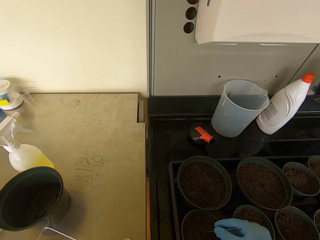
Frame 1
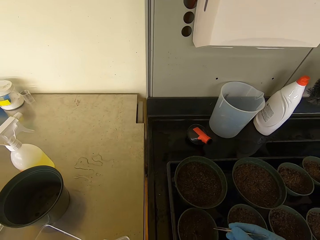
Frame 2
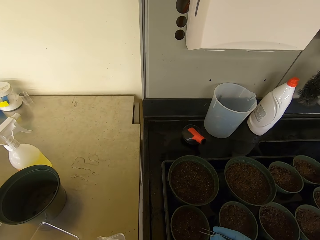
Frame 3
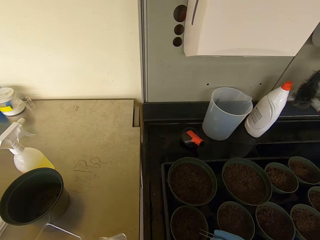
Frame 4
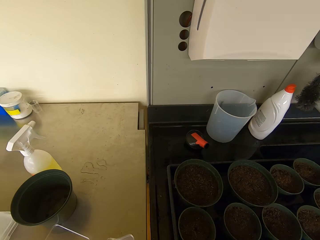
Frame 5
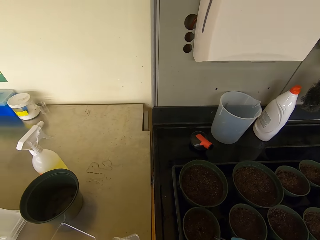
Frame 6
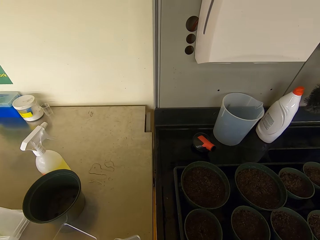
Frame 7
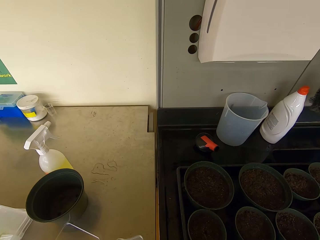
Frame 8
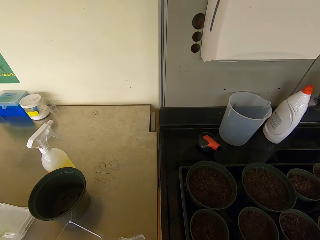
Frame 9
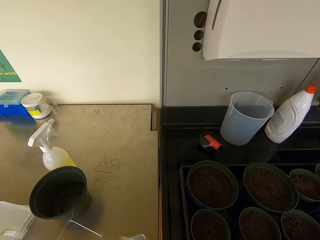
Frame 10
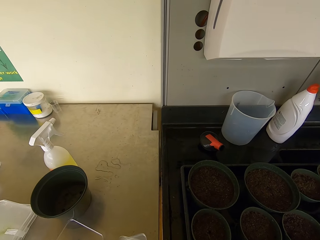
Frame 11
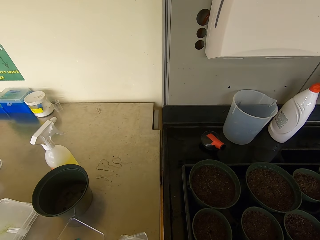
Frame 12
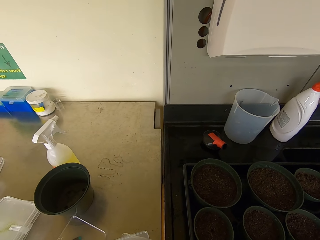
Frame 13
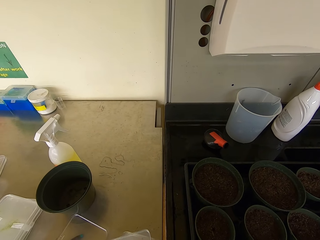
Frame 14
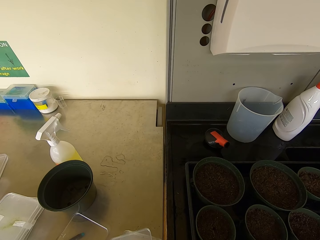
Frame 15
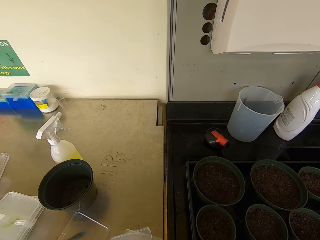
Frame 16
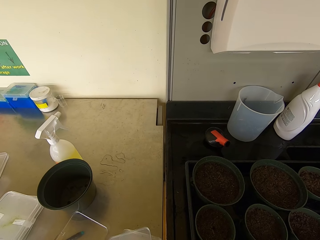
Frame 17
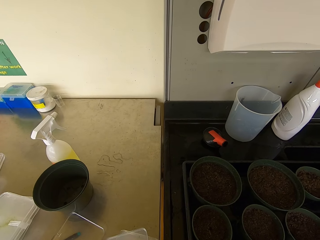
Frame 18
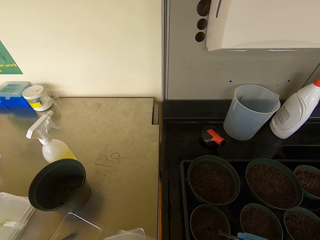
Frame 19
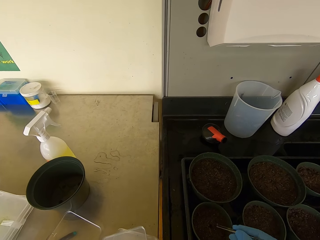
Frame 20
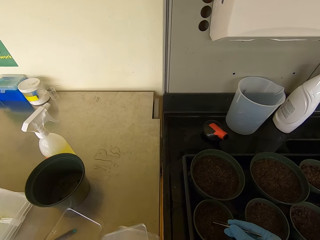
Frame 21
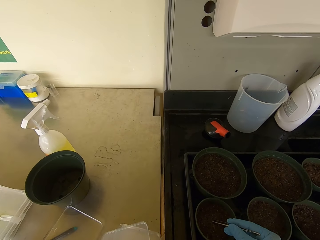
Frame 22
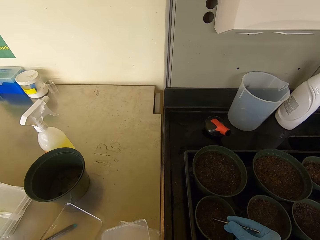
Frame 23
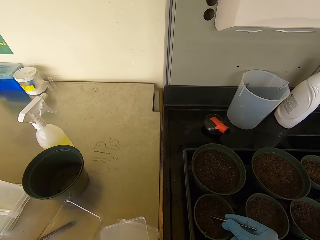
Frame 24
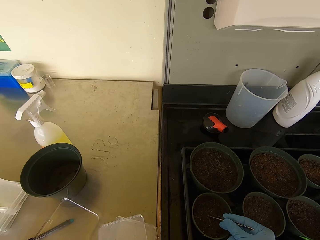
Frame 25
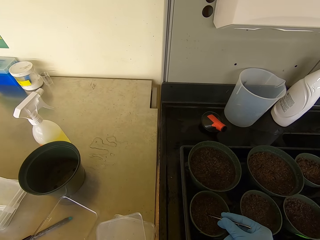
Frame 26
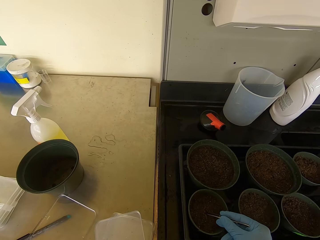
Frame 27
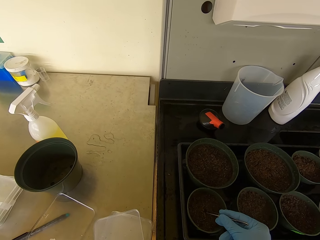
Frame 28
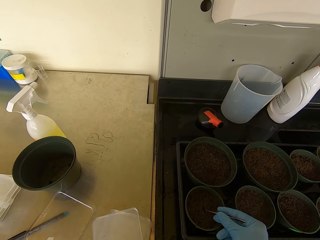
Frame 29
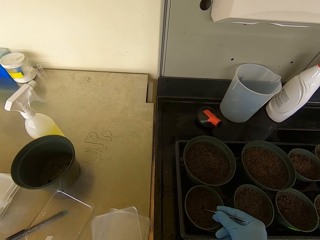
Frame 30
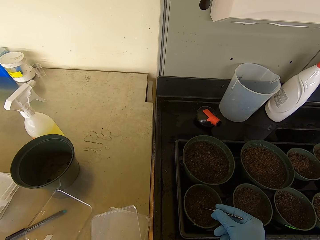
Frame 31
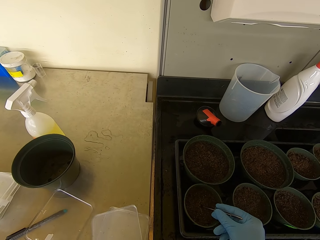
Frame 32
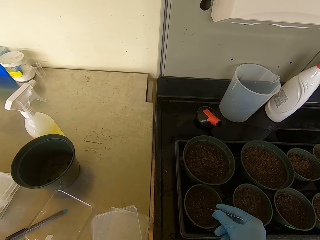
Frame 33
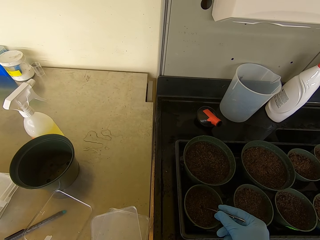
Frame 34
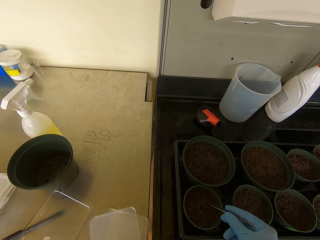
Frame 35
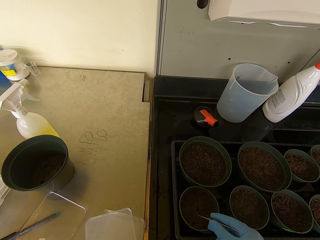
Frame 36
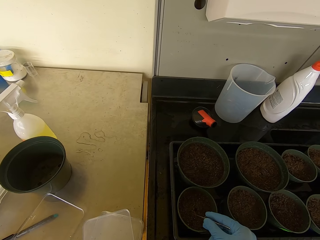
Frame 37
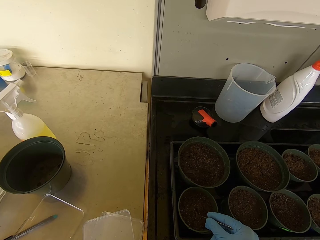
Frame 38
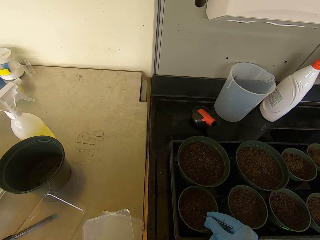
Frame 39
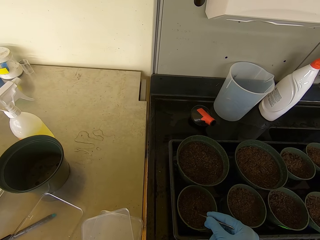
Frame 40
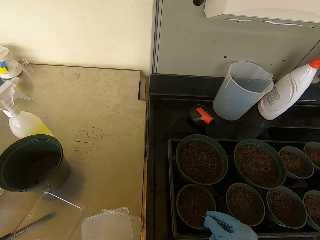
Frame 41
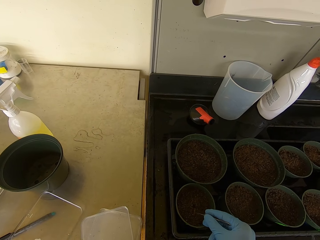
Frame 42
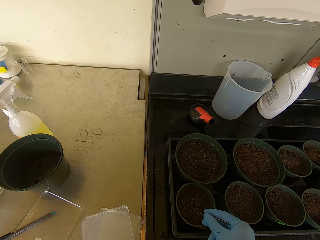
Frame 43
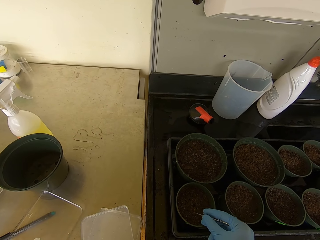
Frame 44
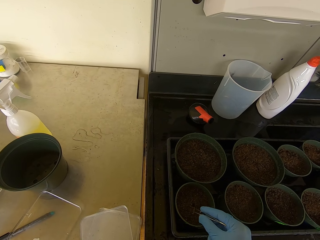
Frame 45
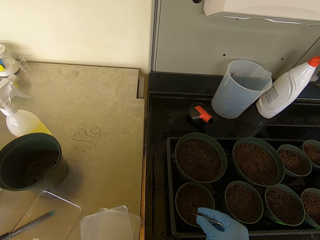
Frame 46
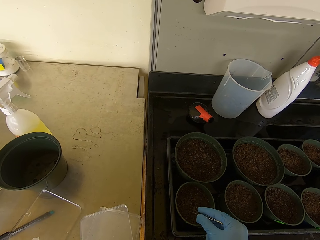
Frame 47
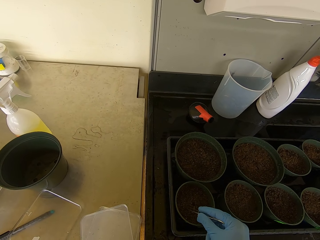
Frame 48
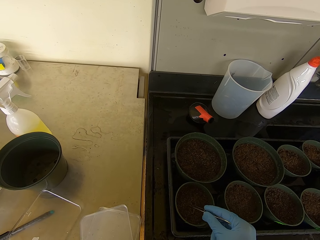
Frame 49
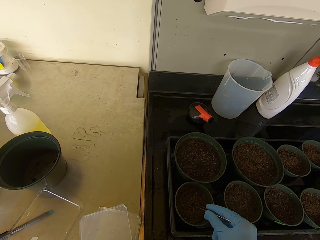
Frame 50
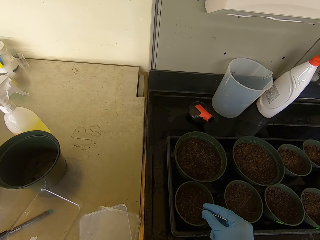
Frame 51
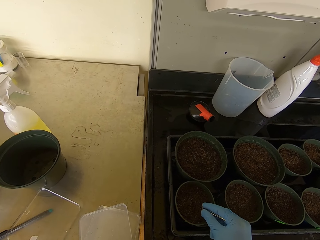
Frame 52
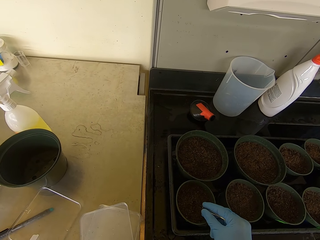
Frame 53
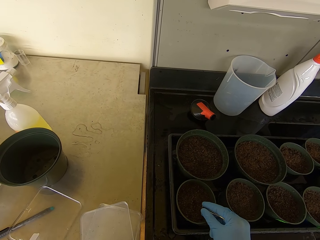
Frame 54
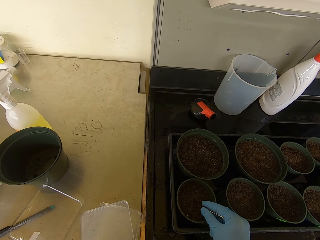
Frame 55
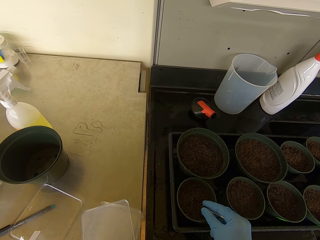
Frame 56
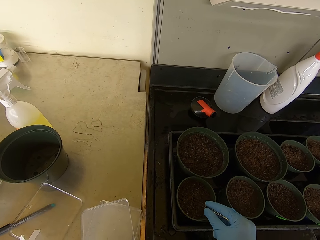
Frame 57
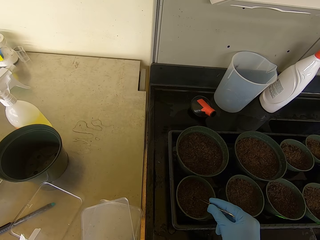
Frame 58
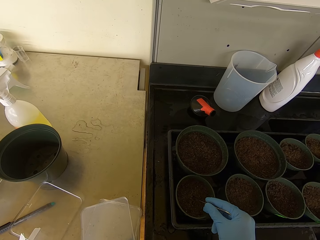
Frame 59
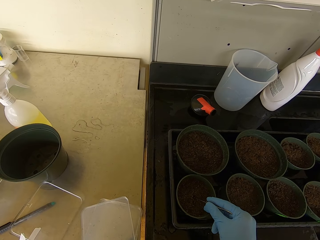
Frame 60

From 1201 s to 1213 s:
The camera wearer puts a seedling in the soil.

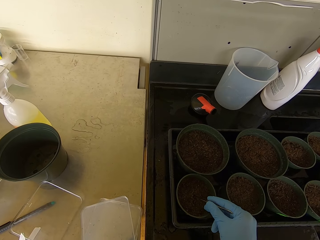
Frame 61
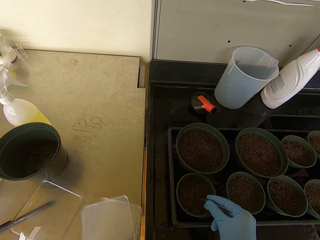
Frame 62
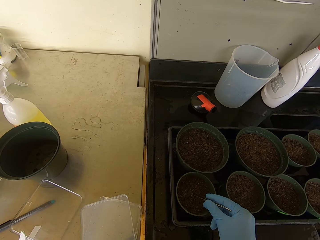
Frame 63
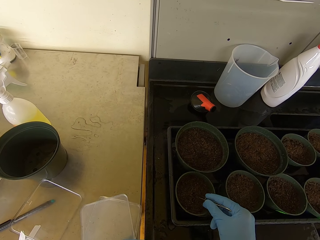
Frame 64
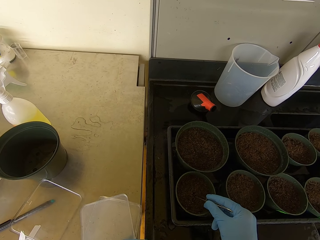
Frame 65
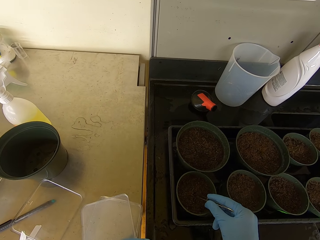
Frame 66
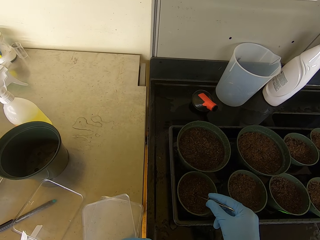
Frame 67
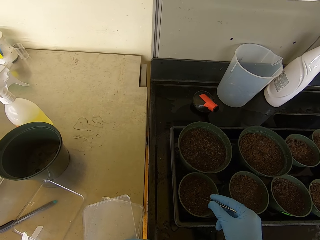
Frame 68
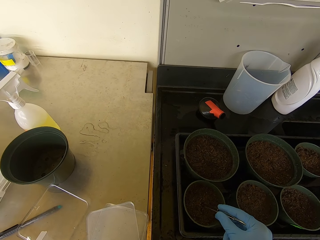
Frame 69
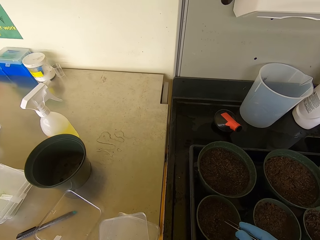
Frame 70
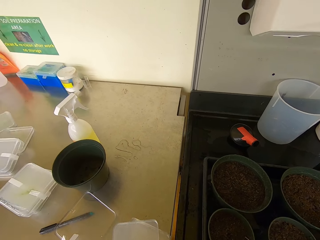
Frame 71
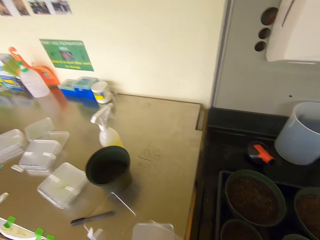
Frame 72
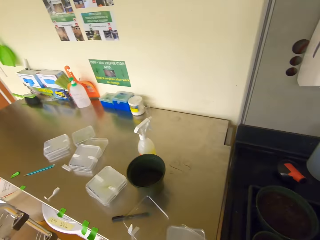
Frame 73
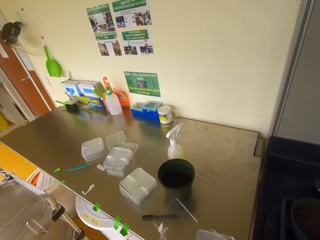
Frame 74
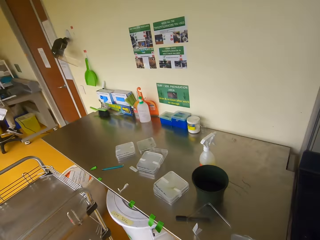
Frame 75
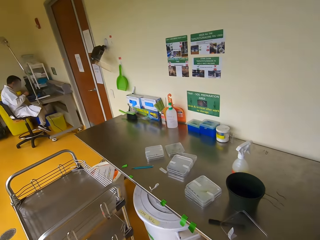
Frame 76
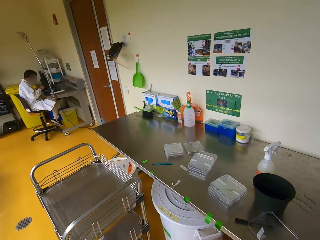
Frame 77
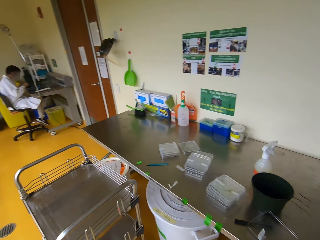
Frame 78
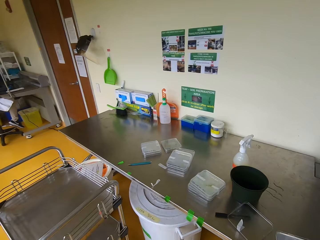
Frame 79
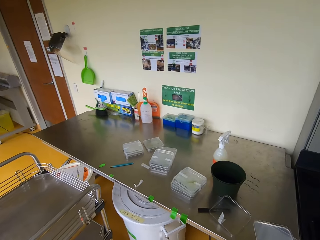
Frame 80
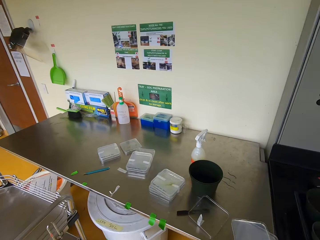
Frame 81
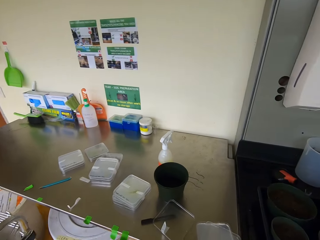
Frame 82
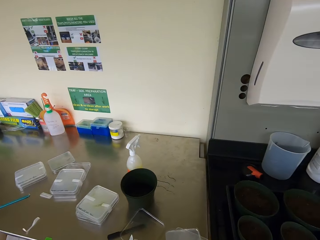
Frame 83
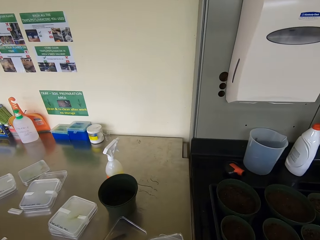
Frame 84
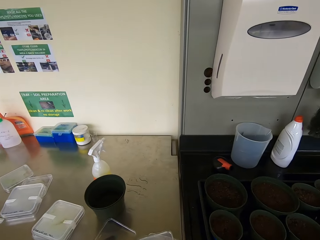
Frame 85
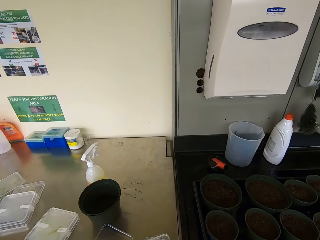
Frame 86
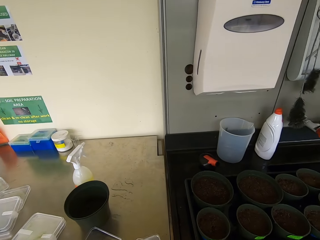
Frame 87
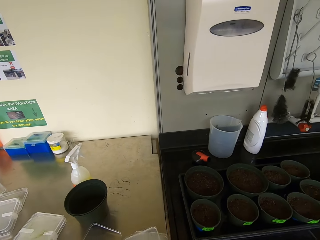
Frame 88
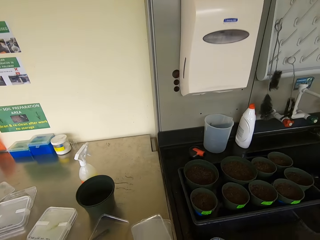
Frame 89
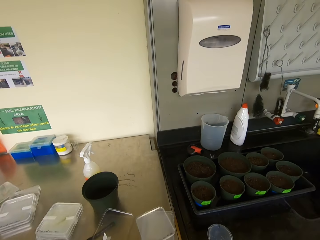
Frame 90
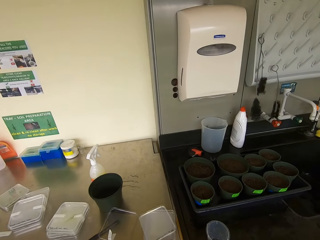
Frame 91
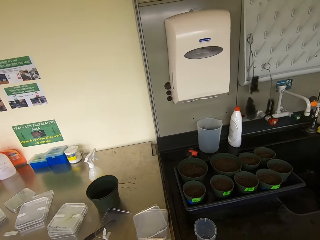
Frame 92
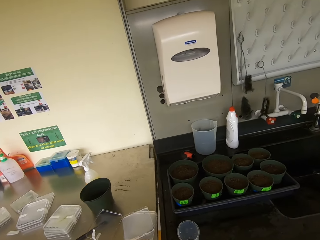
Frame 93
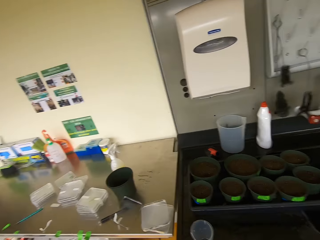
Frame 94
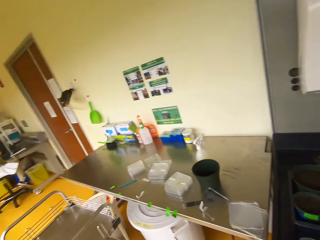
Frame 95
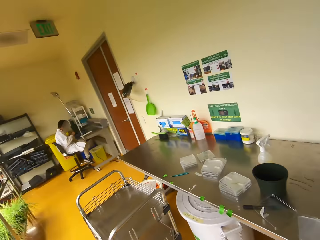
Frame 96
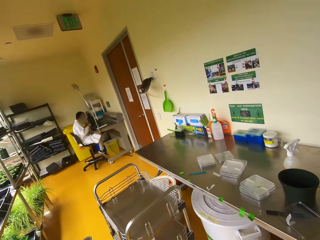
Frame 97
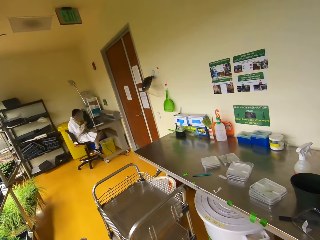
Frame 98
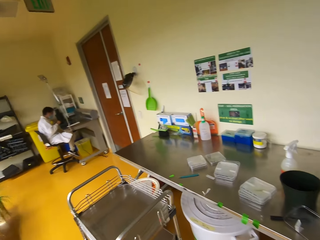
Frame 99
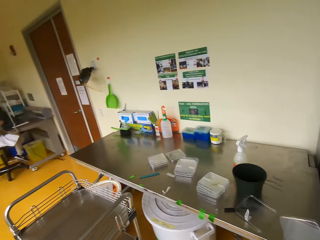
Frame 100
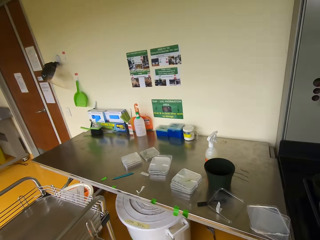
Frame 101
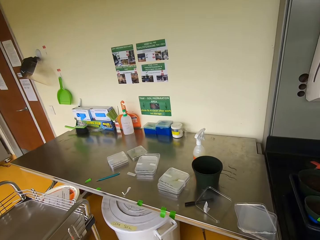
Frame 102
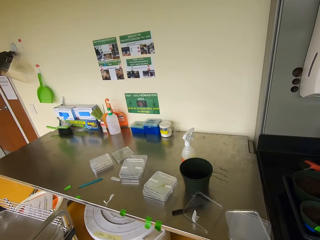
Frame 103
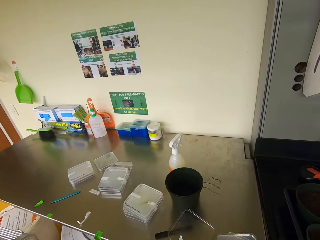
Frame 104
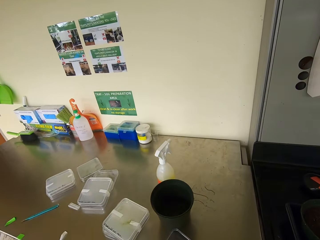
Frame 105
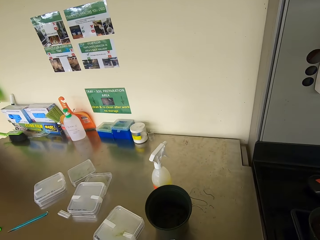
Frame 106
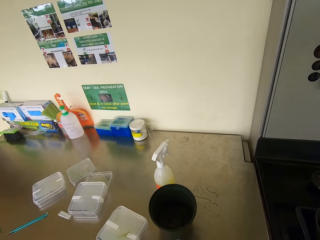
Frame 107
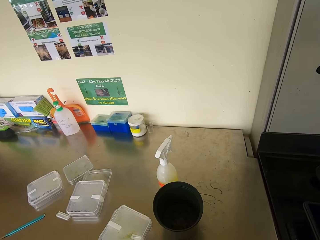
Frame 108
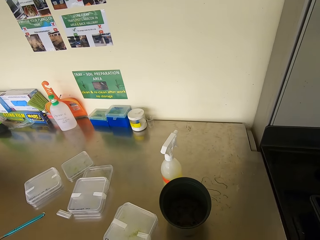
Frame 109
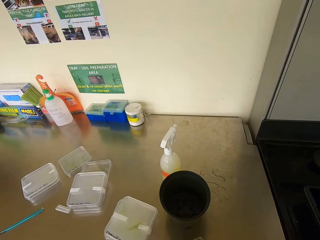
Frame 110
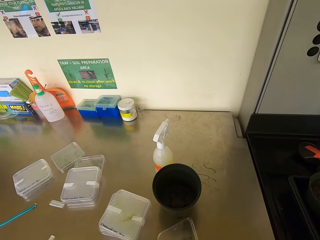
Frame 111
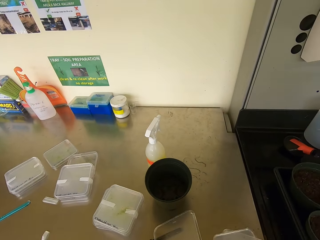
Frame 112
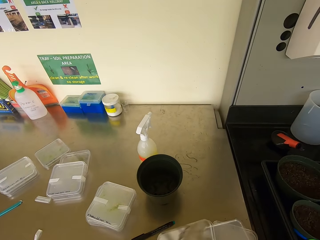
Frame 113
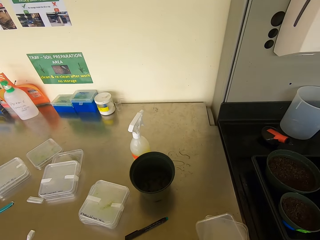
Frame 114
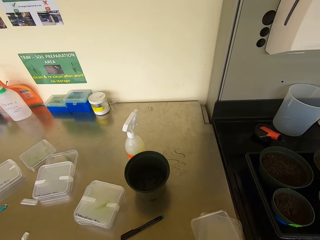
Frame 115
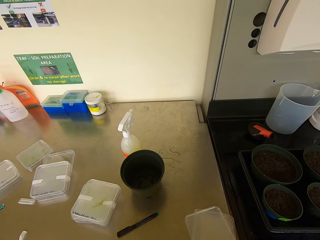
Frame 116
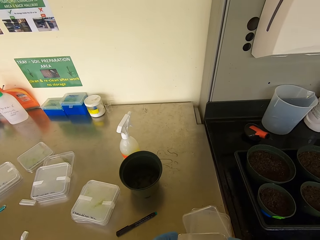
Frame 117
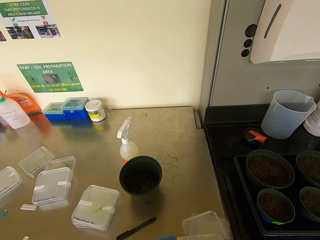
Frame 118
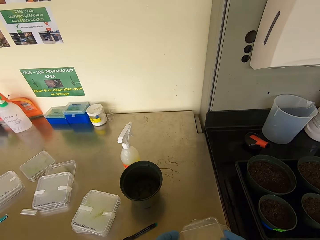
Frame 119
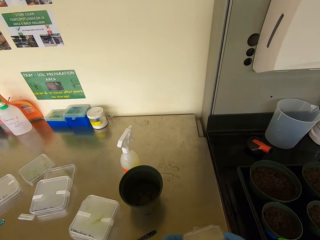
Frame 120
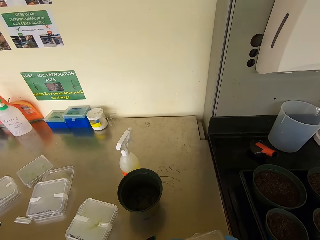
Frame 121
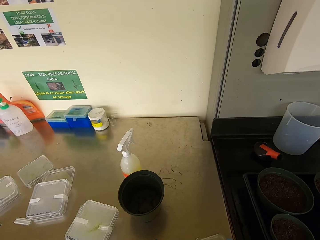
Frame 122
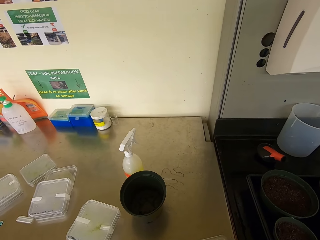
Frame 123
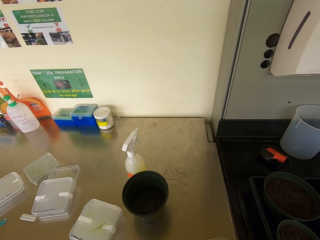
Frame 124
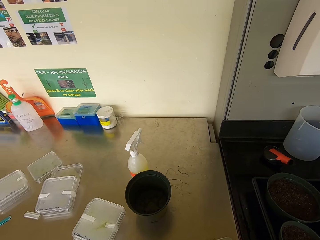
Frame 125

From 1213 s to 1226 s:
The camera wearer looks around. They walk to the table. They pick up the container with the lids.
